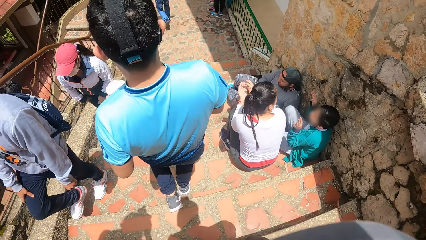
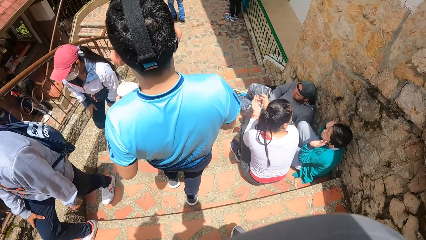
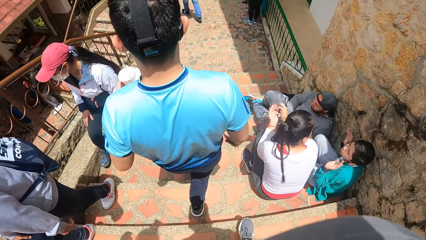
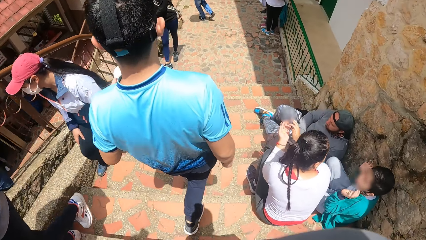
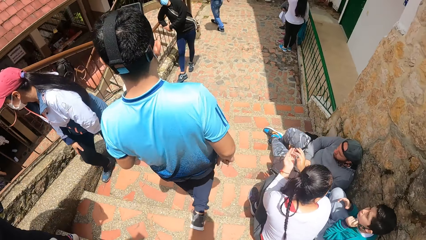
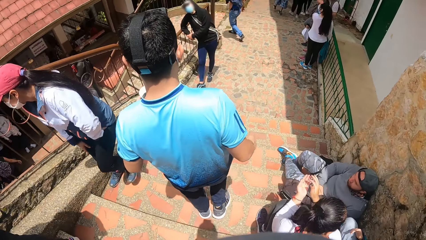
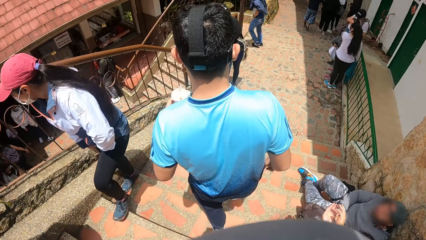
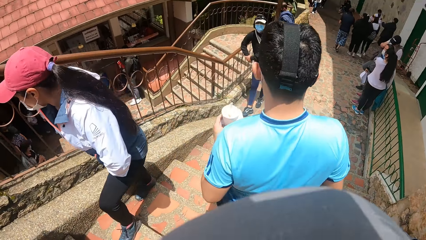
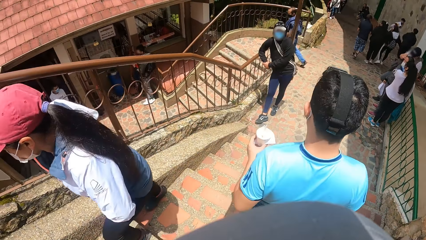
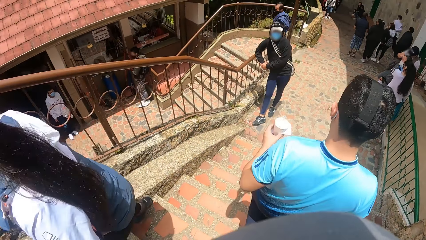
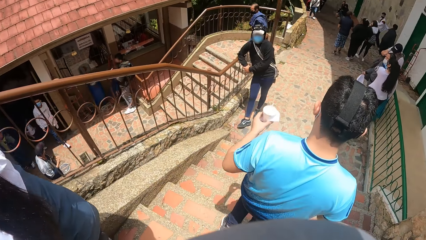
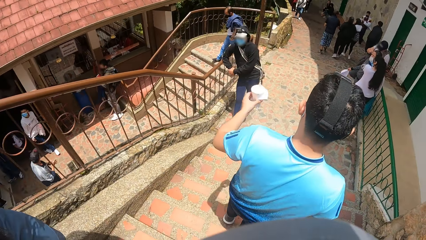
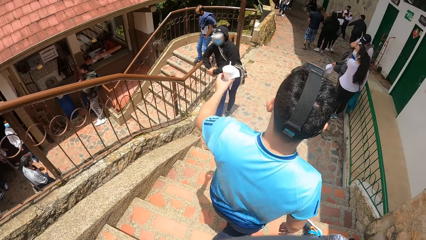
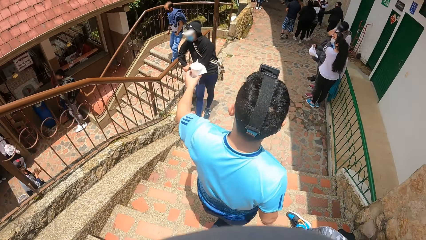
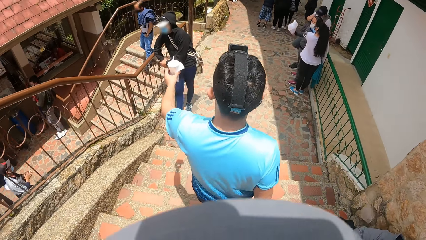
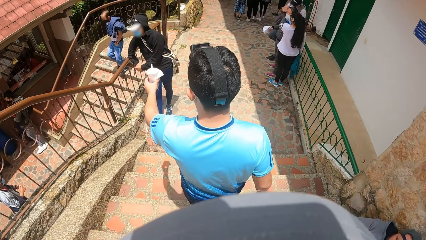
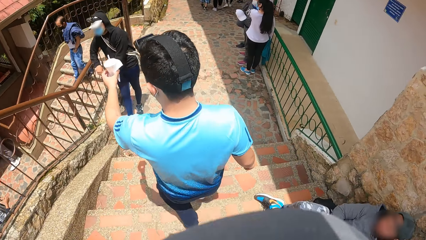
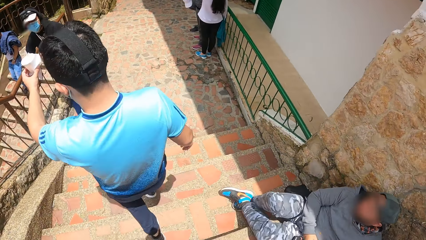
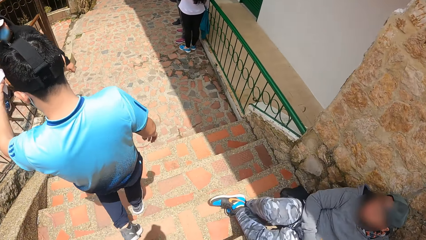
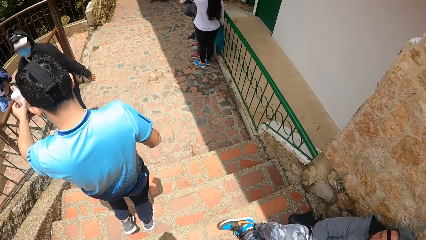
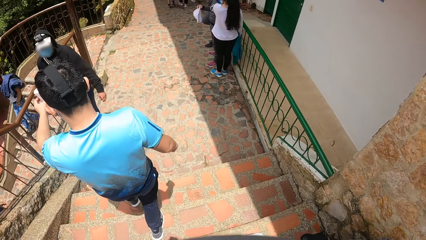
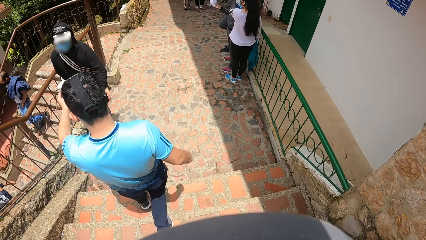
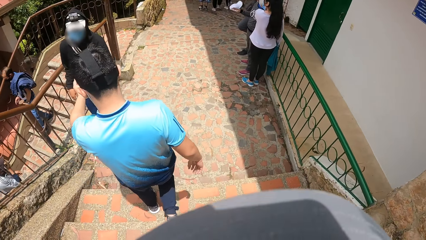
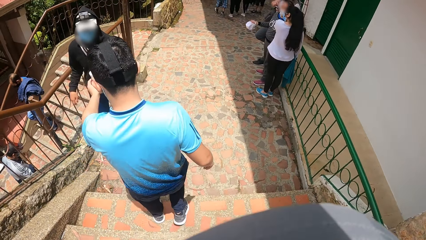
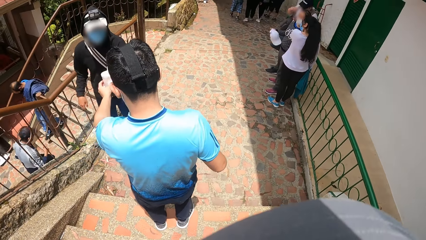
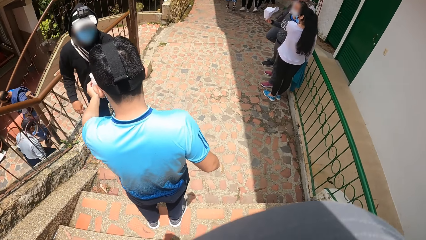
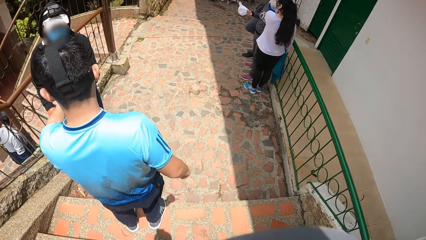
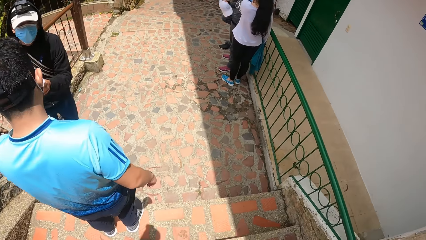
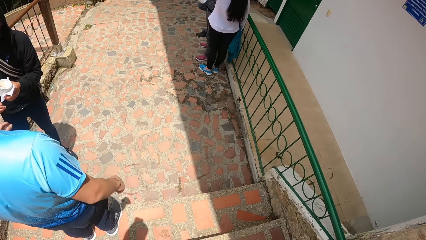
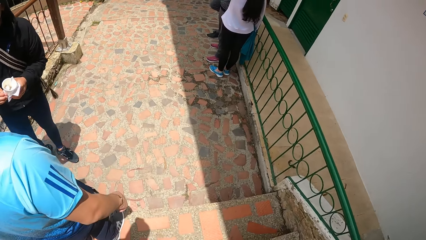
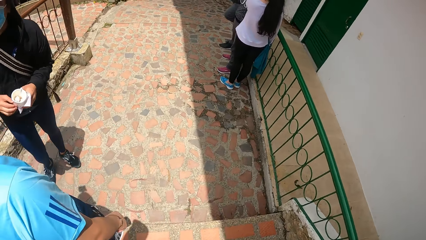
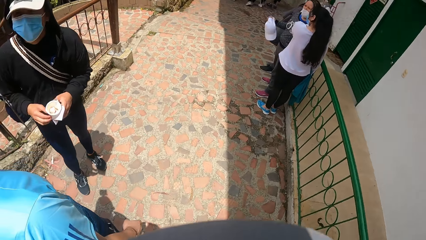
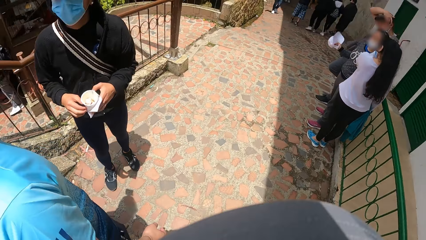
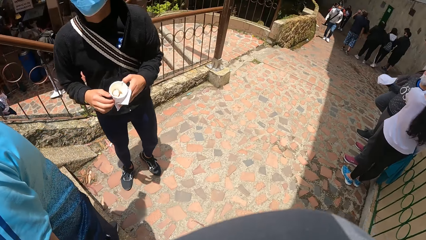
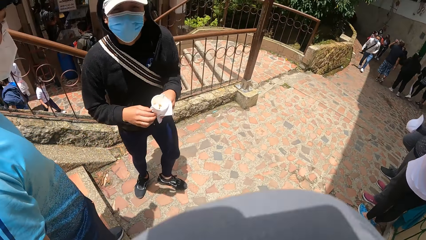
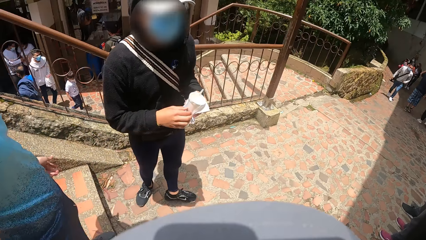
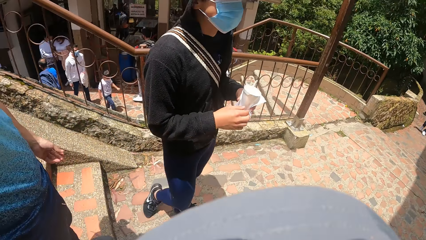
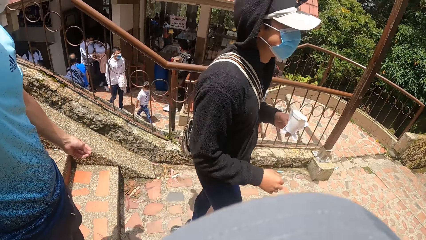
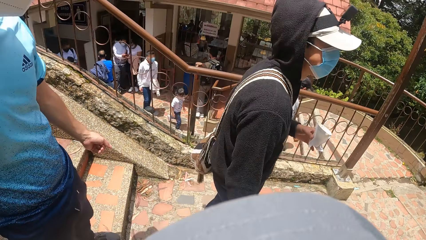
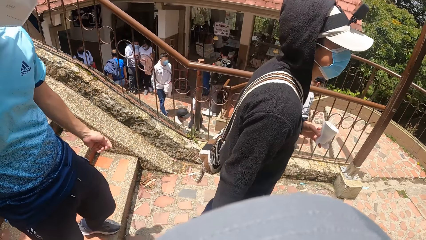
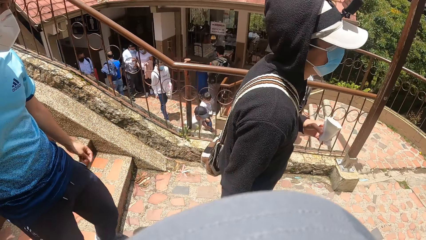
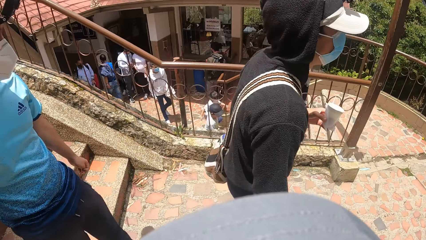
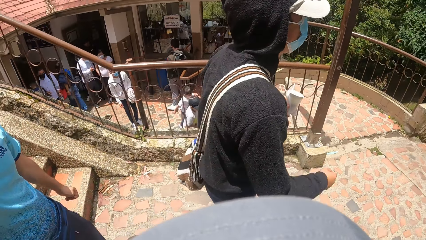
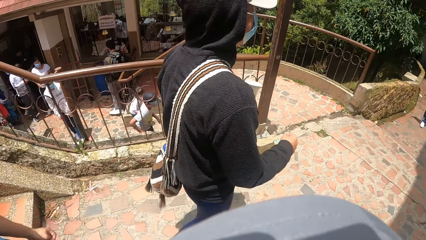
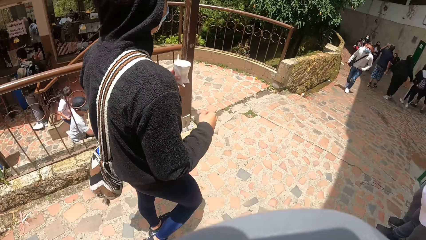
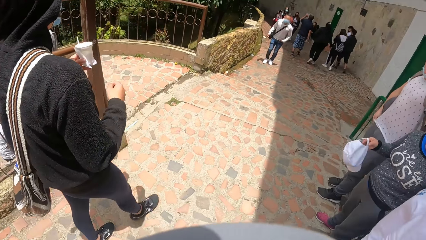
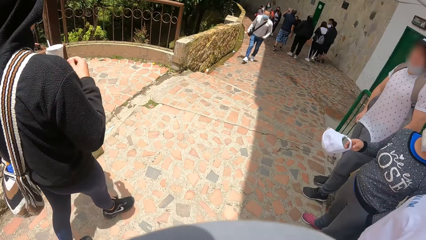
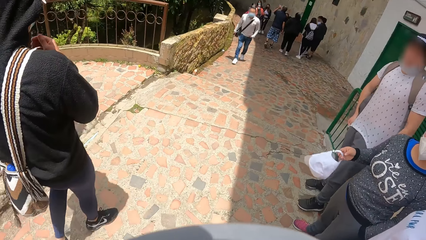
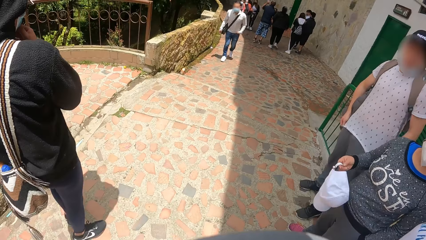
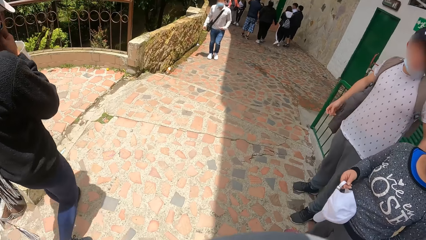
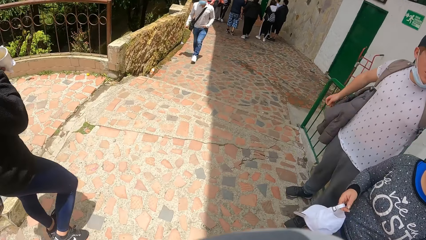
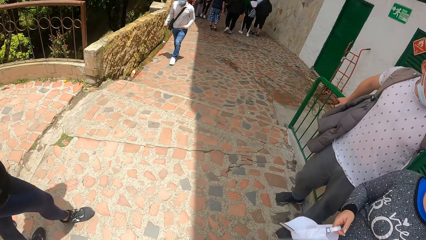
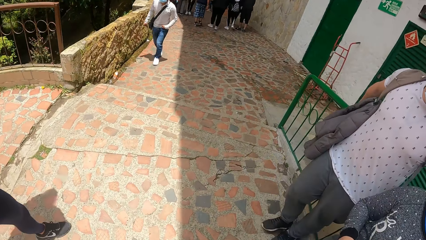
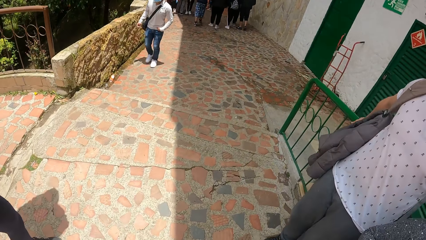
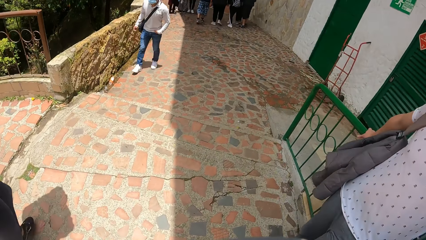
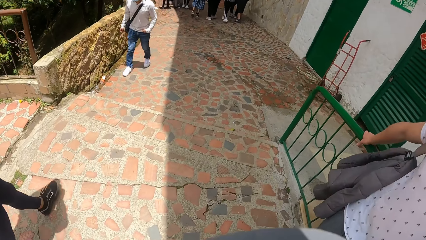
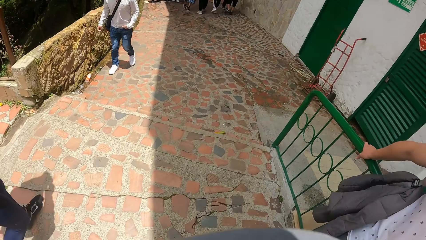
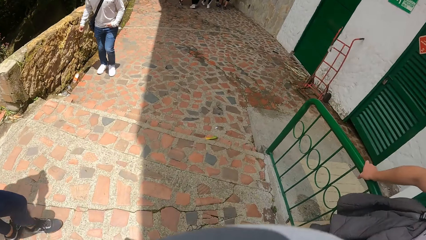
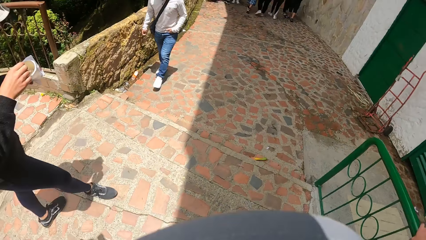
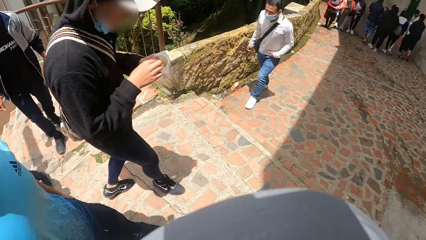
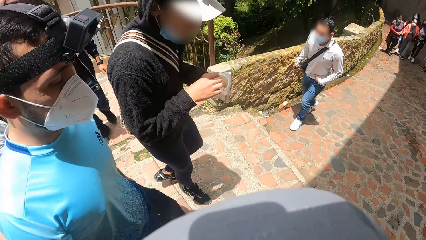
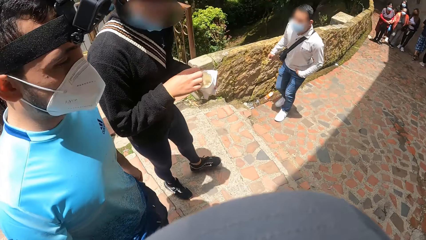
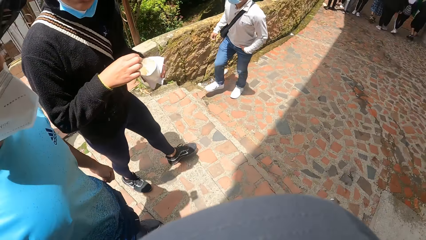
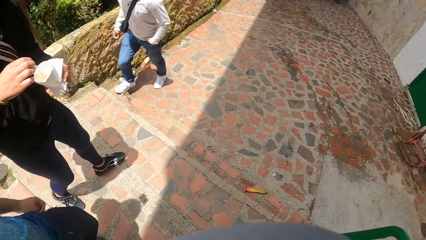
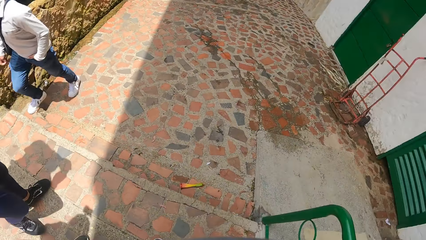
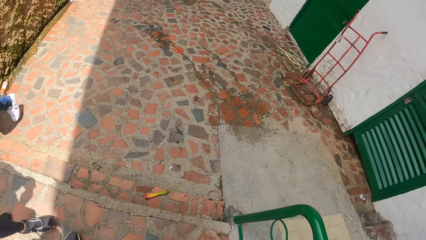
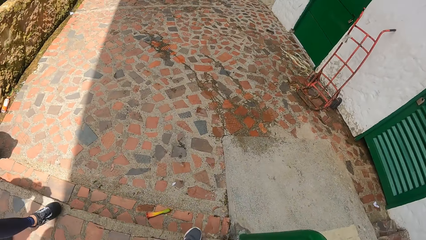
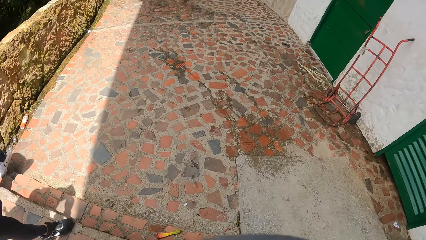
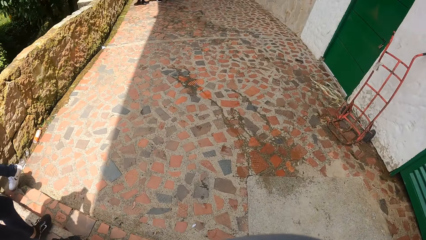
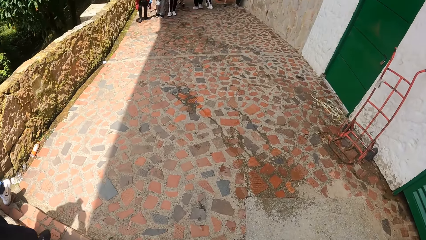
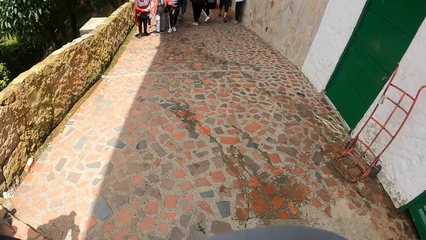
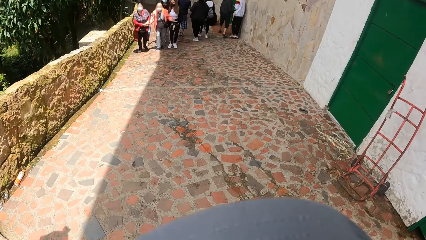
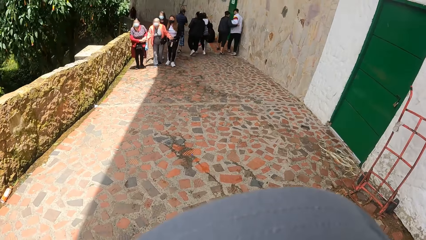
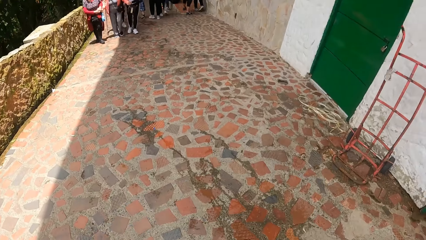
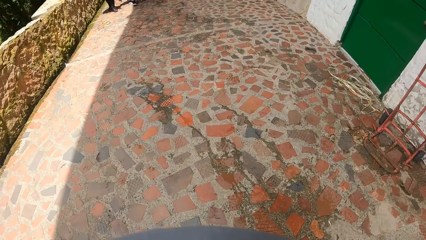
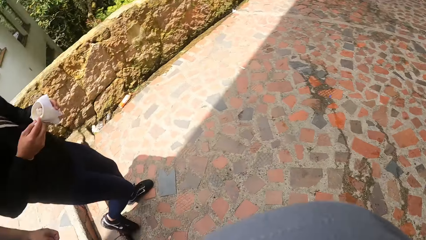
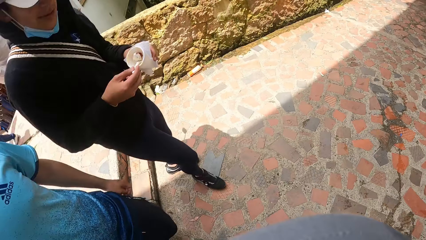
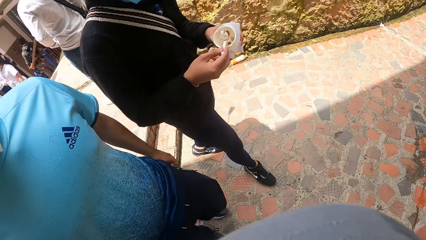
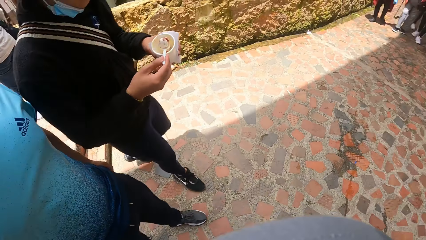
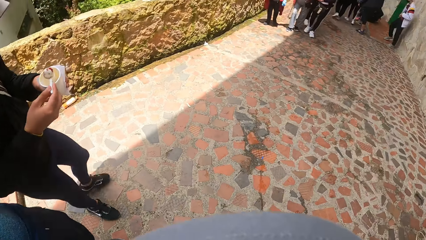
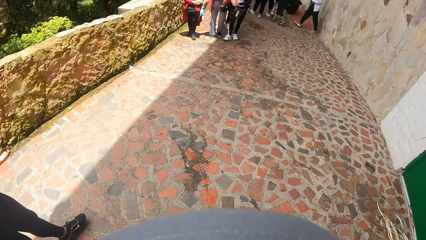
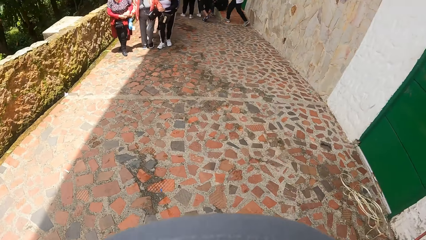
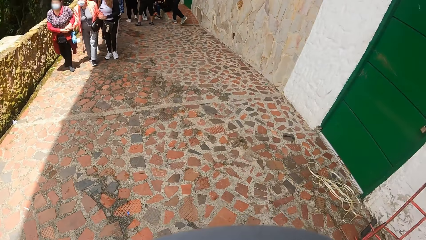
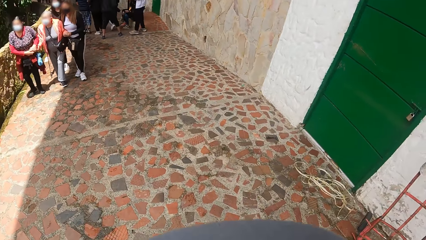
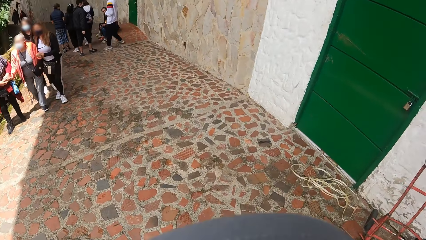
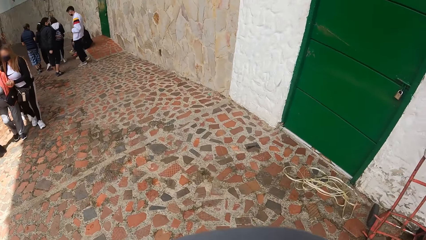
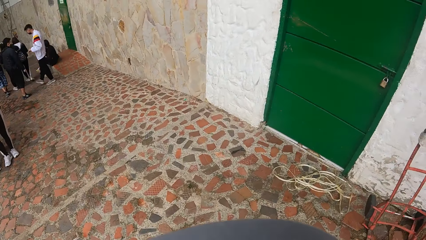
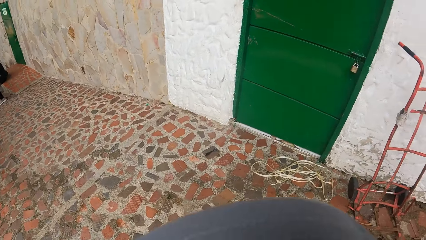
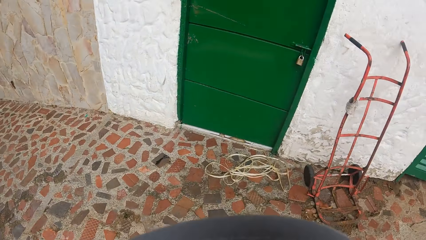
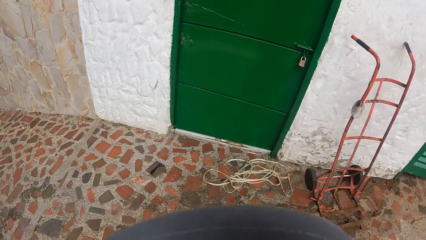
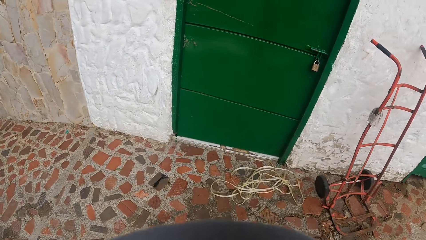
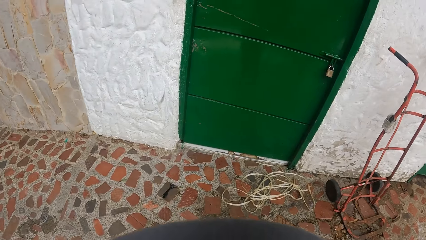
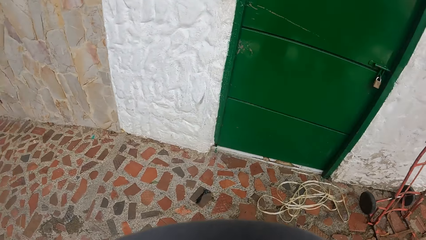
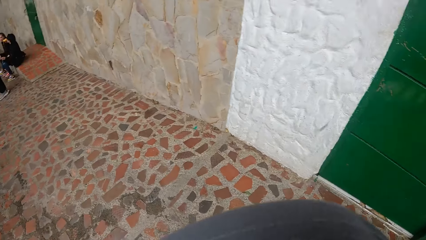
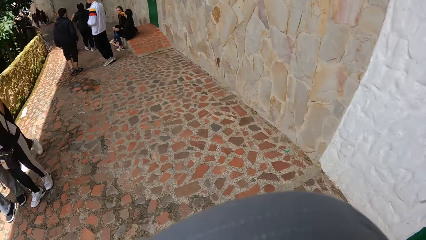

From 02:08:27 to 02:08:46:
The camera wearer walks down the stairs. They walk behind a man. The man stretches the cup in his left hand to another man. The other man collects the cup from the first man with his left hand. The other man adjusts the cup with both hands. The camera wearer looks around. The other man holds the cup with his left hand, touches his nose mask with his right hand, and holds the spoon inside the cup with his right hand. The camera wearer walks along the pavement. They look around.
